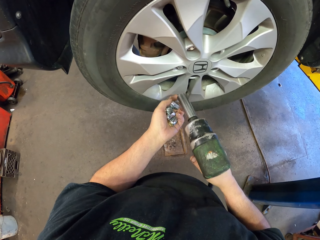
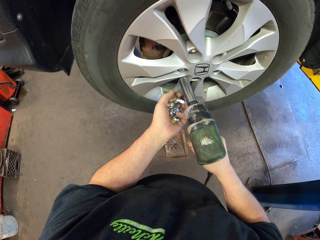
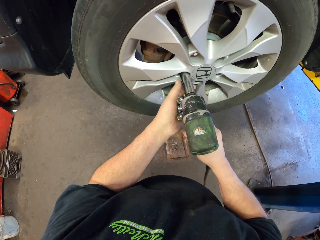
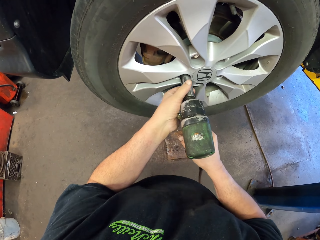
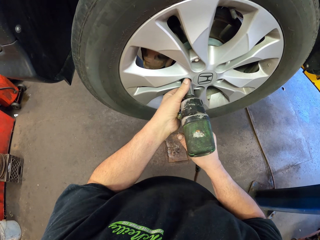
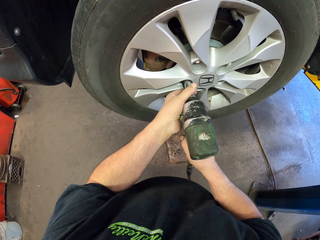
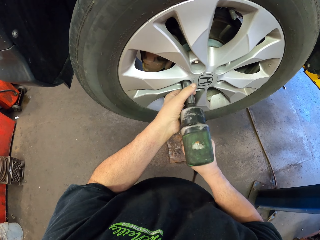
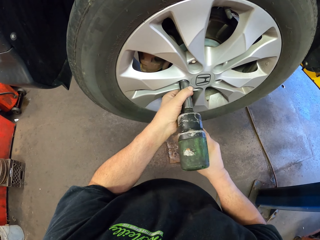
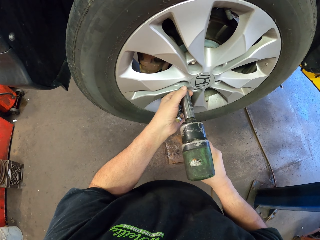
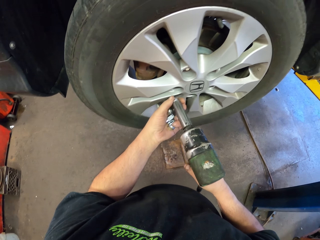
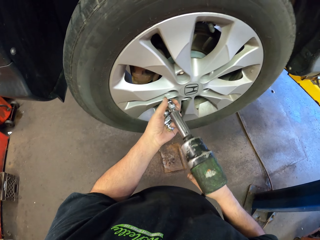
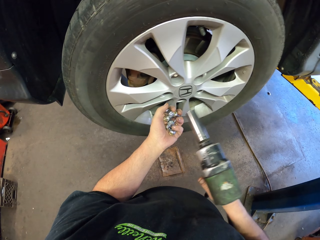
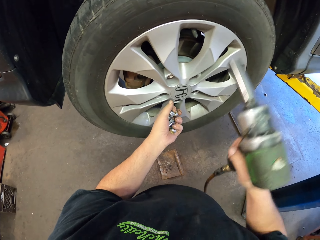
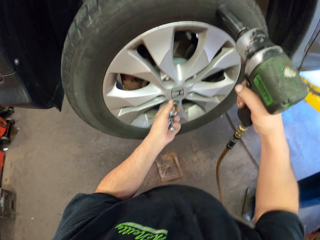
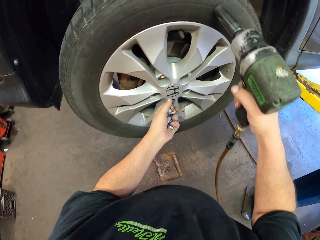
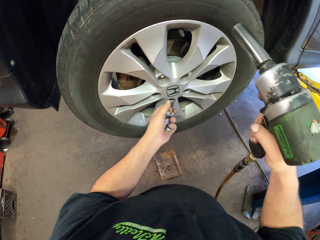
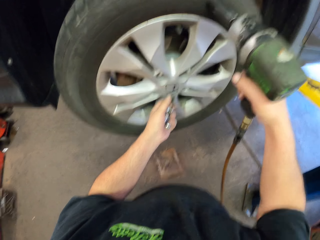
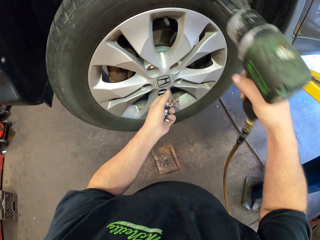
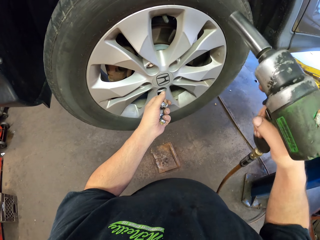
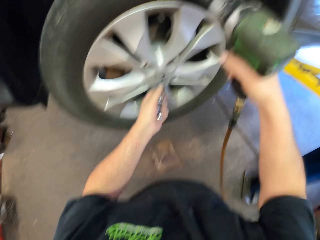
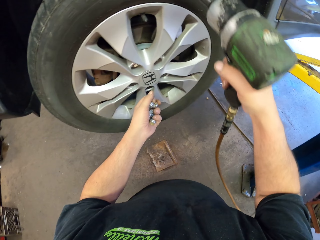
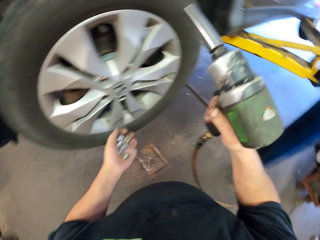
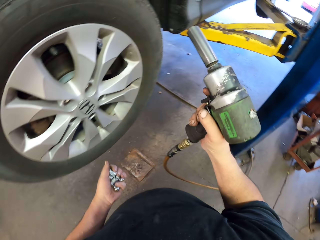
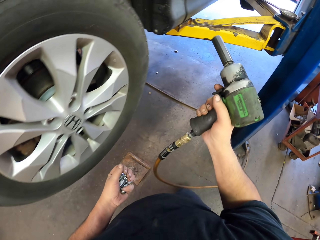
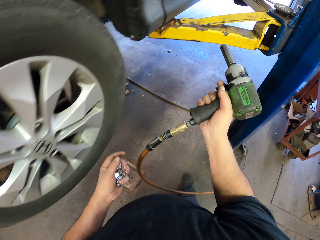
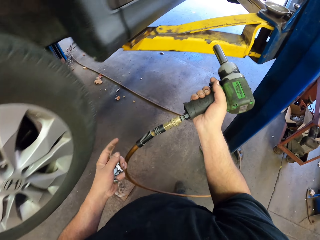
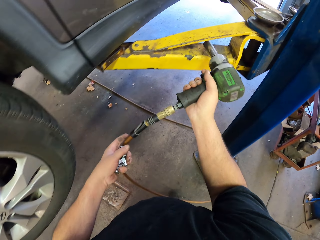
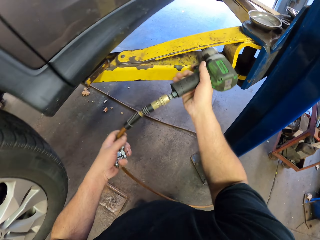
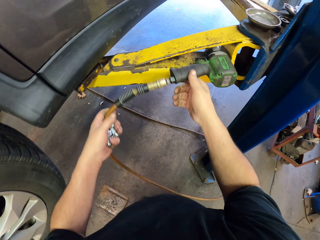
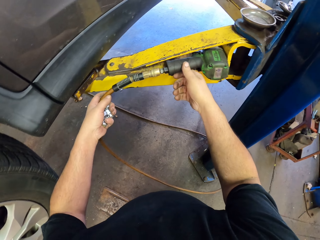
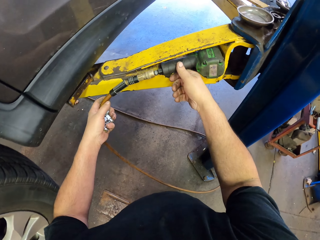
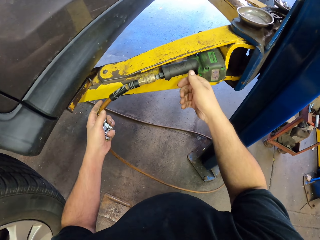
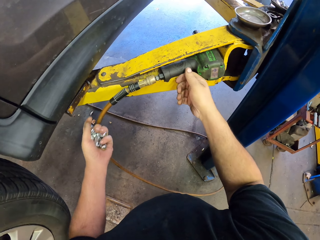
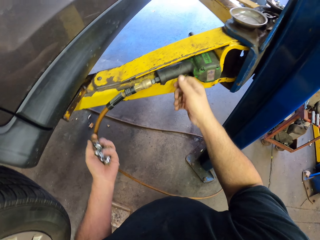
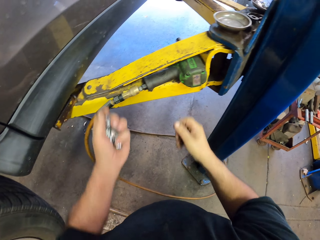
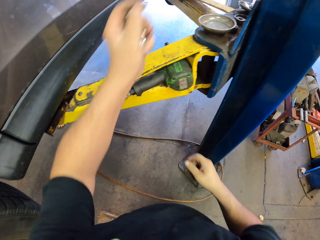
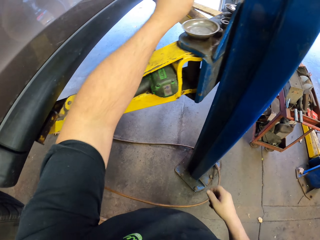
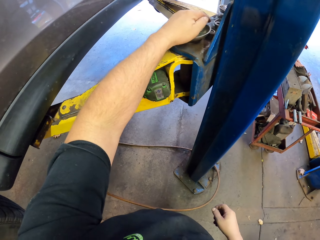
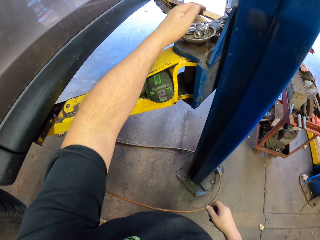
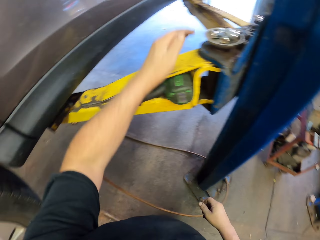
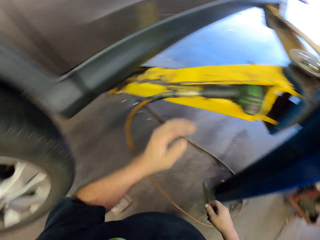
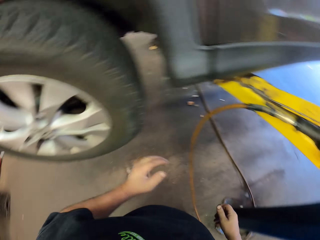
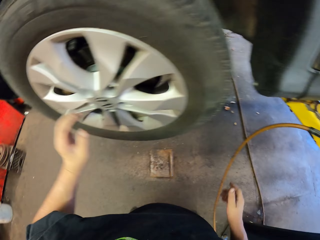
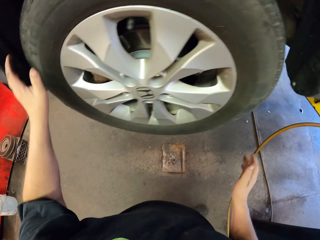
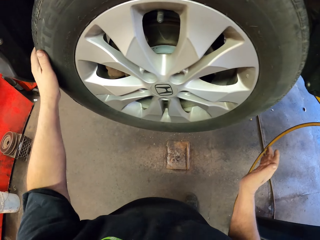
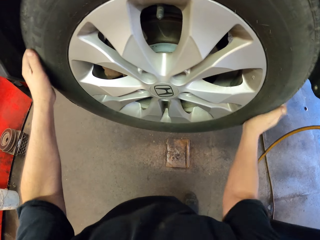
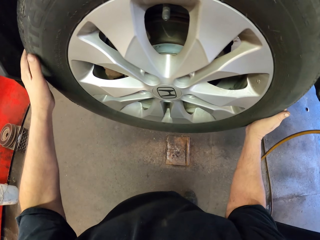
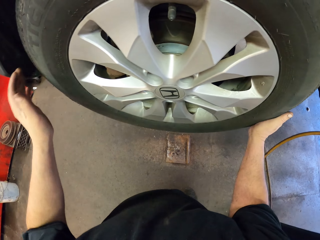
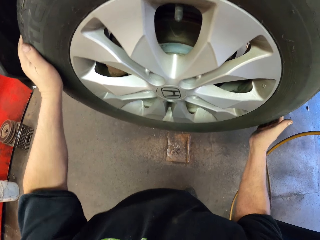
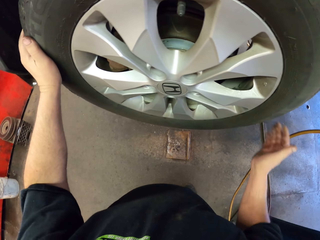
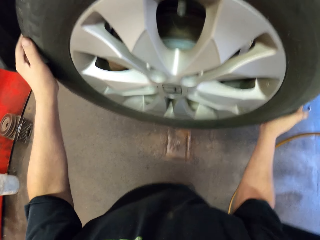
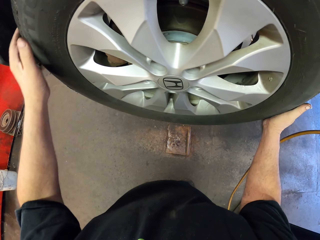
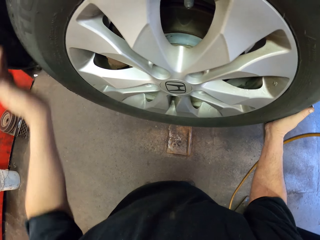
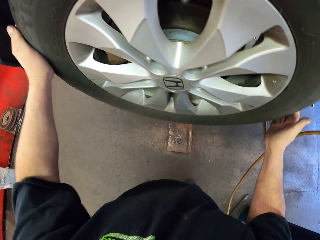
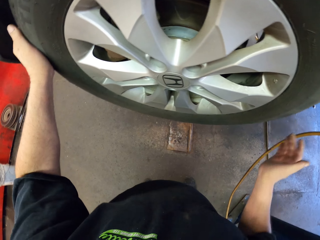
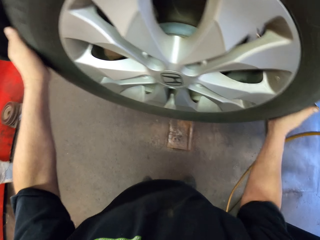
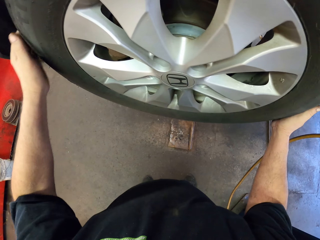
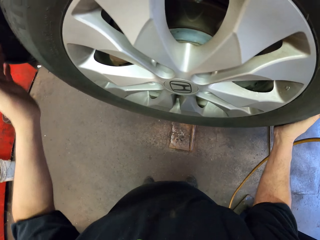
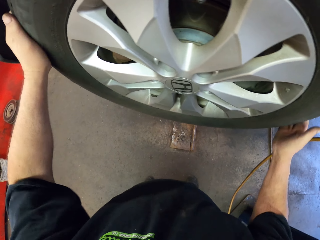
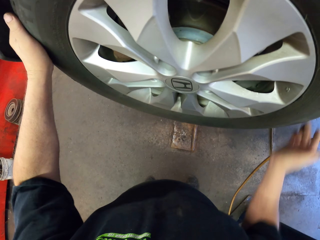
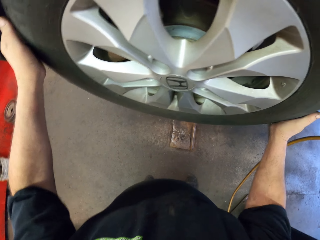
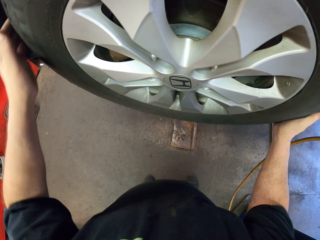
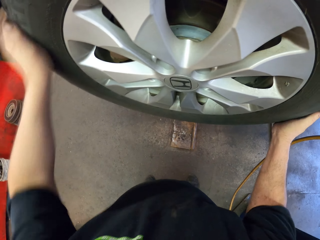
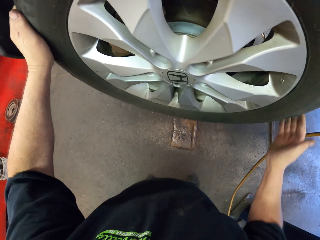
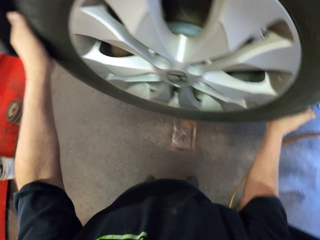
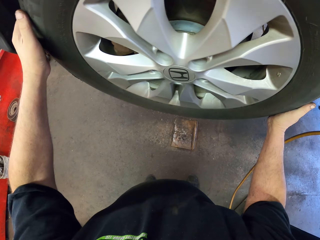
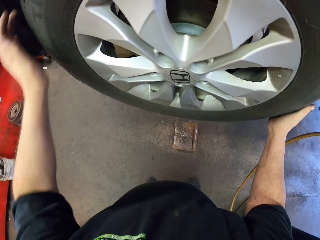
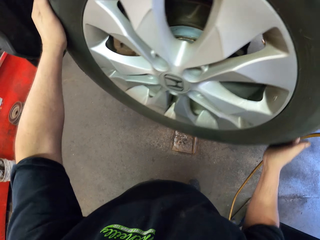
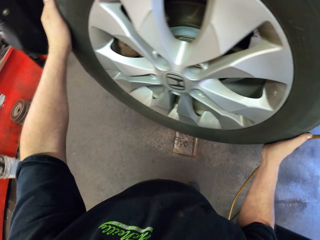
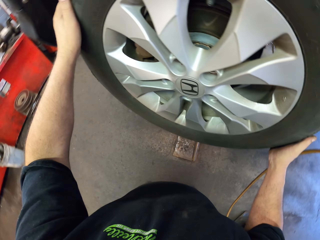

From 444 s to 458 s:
The camera wearer puts the nut on the hand. They remove the nut. They put the nut on the hand. They hit the tire with the riveting gun. They loosen the wheel. They hold the riveting gun. They put the riveting gun down on something. They put the nut down on something. They hold the tire. They loosen the wheel. They hit the tire.

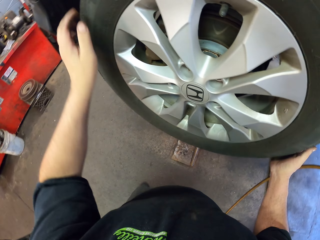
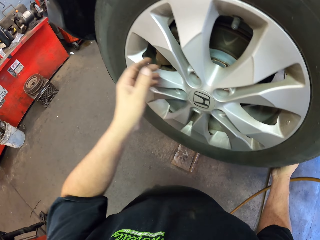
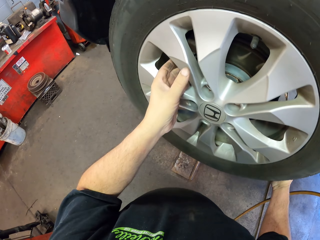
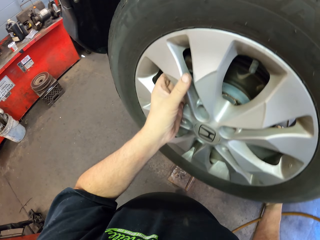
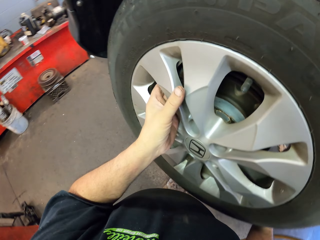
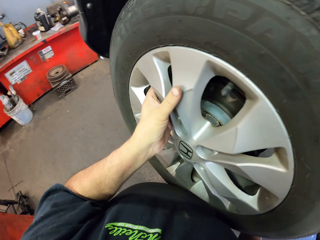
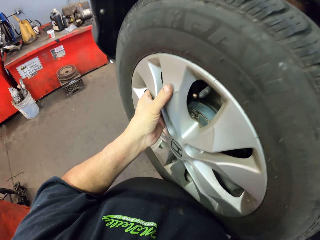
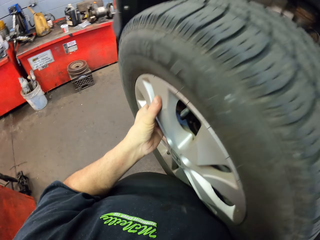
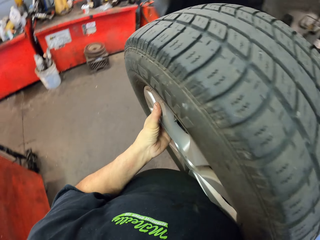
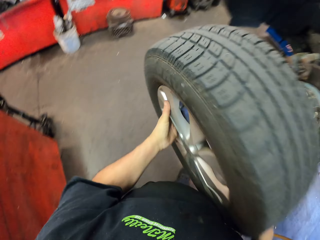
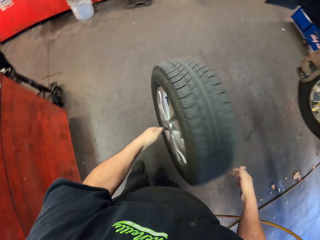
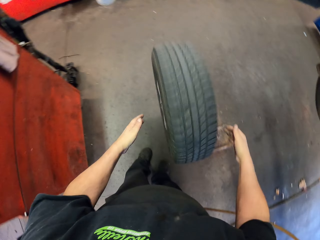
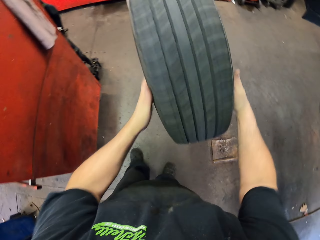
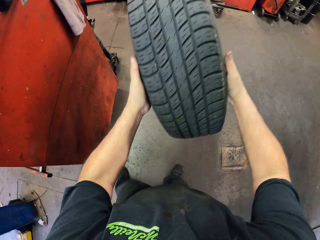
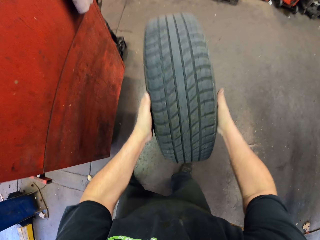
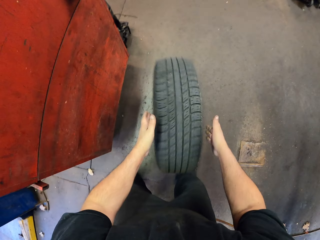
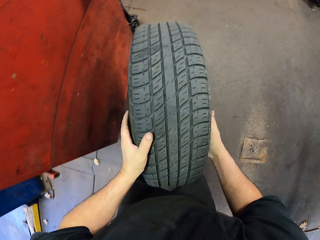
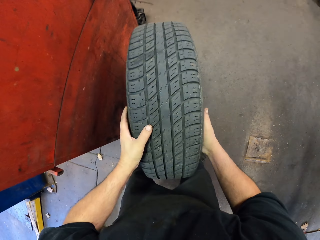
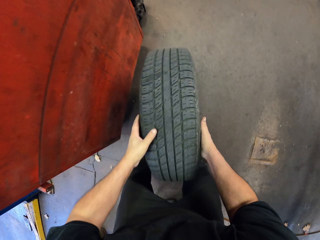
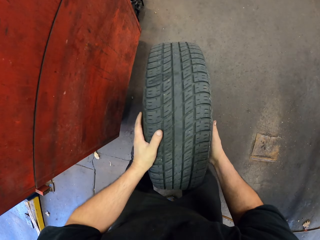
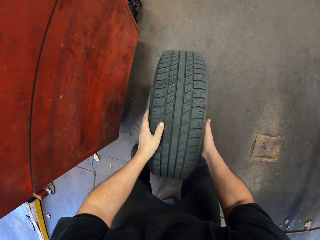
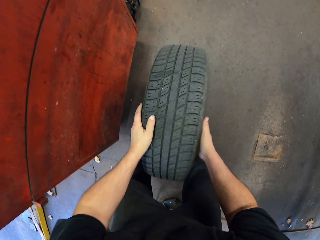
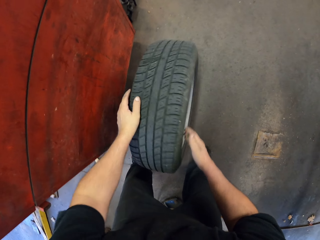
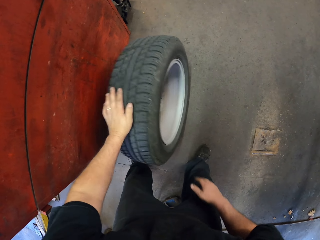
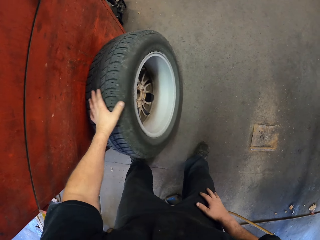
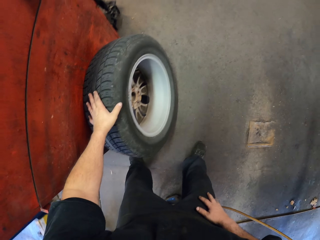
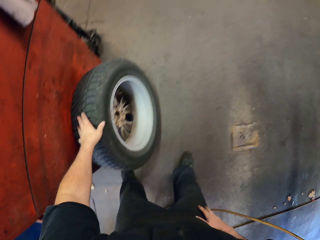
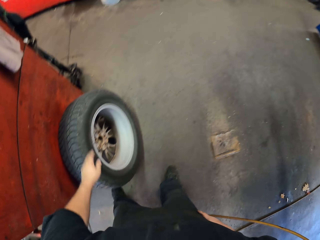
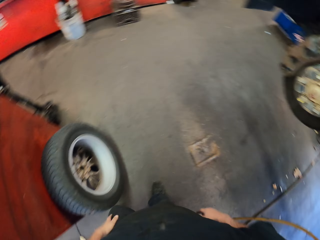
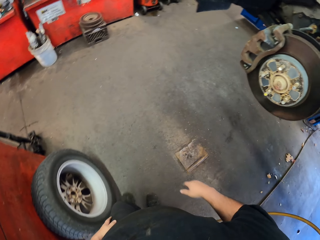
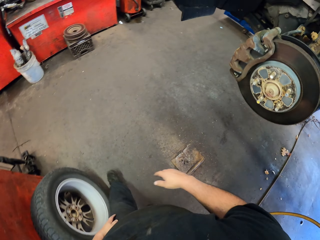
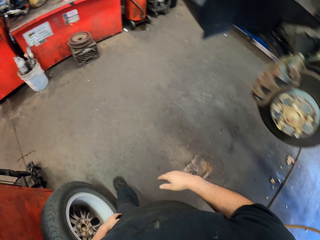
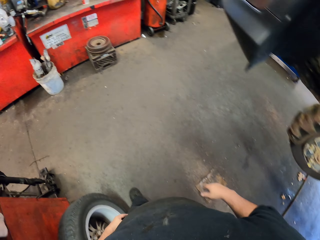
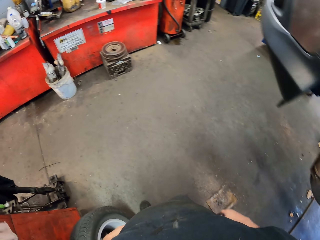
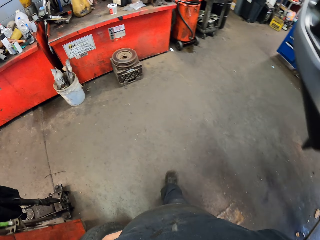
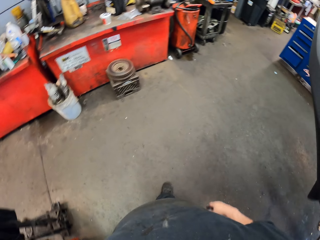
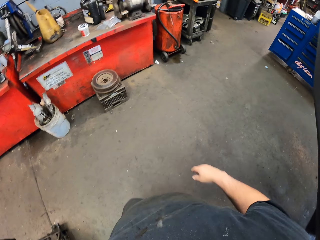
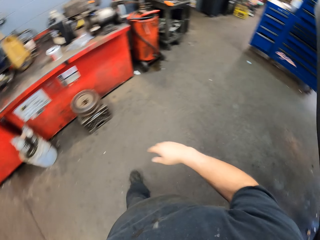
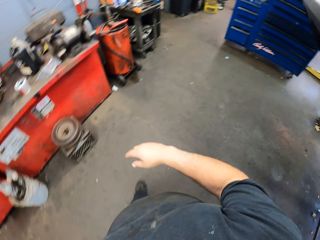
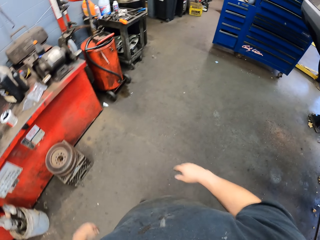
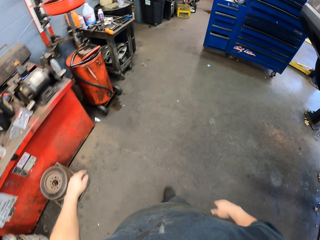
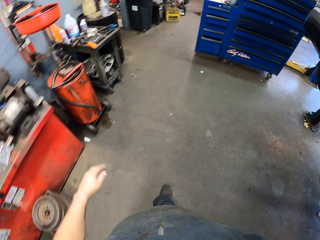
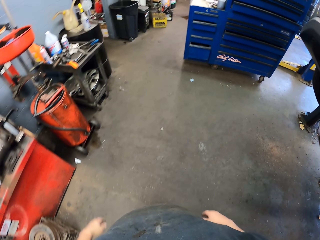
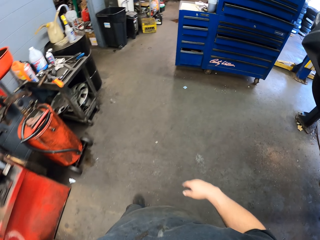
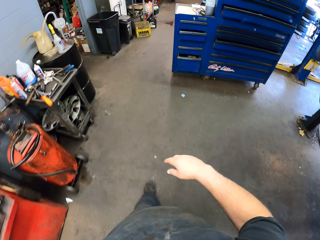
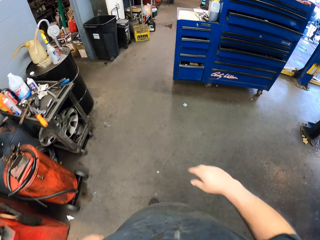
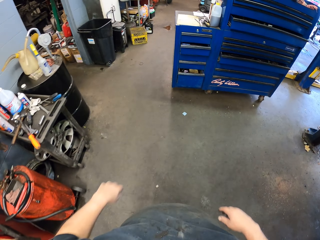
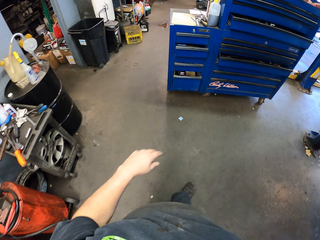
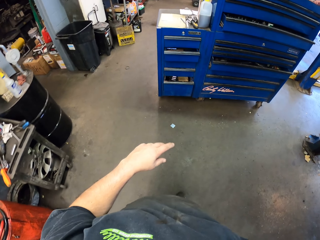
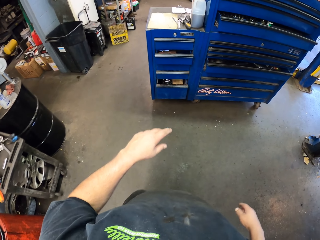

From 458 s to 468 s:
The camera wearer removes the tire. They put the tire on the floor. They walk toward the drawer.
